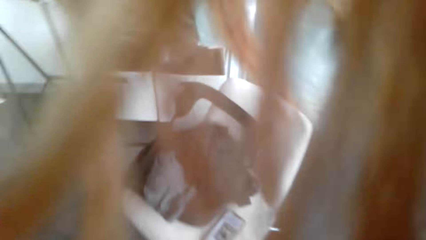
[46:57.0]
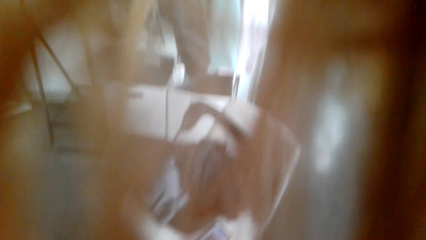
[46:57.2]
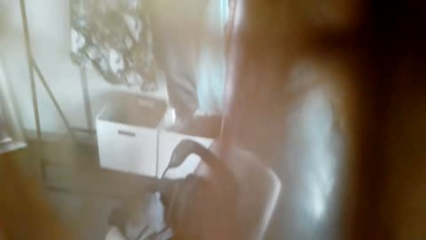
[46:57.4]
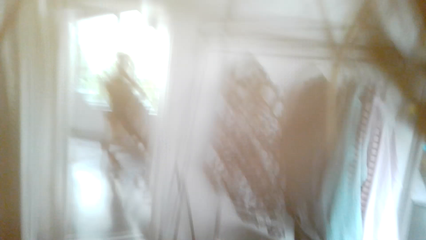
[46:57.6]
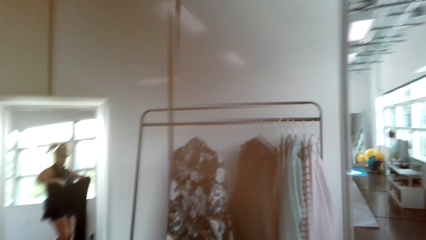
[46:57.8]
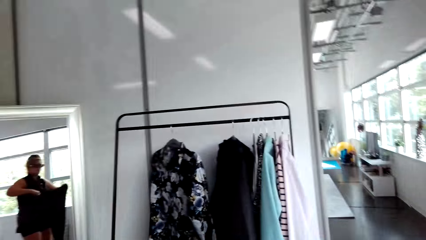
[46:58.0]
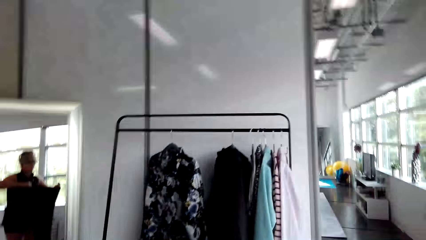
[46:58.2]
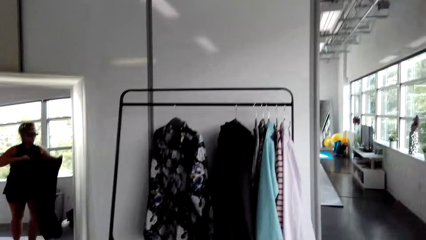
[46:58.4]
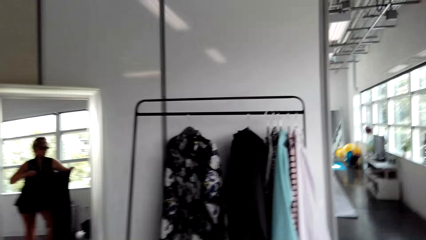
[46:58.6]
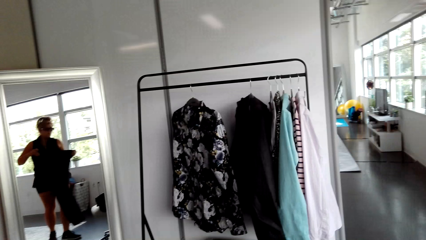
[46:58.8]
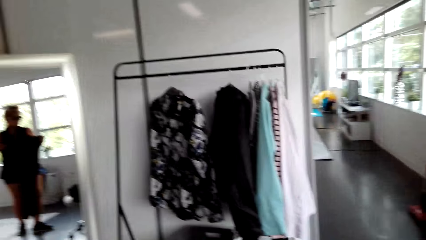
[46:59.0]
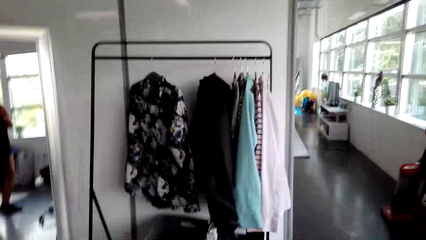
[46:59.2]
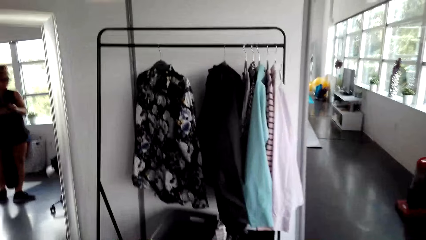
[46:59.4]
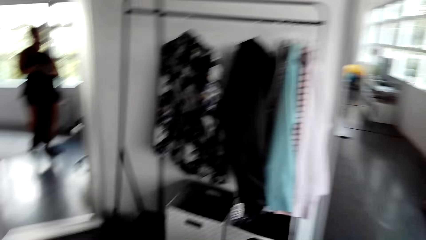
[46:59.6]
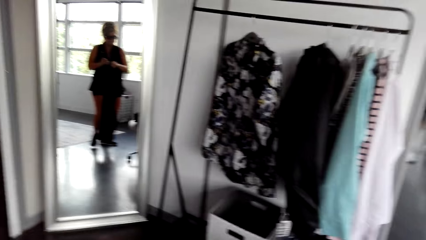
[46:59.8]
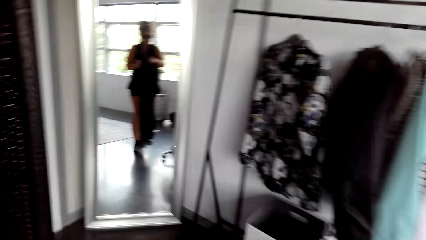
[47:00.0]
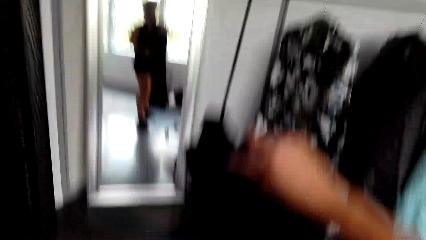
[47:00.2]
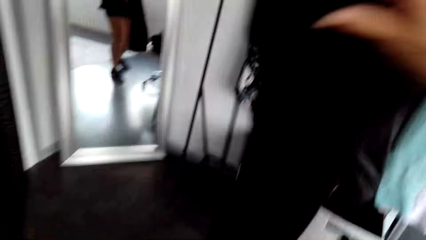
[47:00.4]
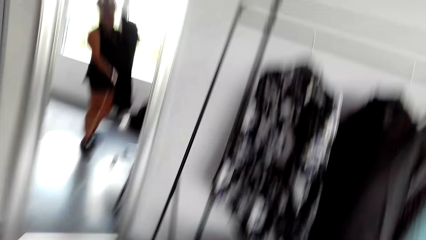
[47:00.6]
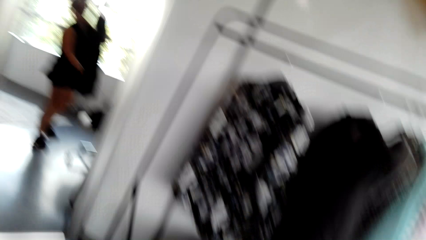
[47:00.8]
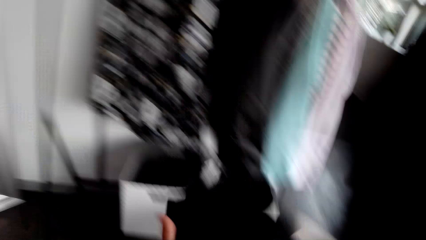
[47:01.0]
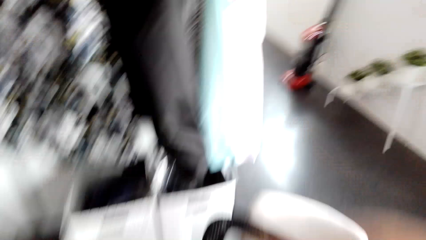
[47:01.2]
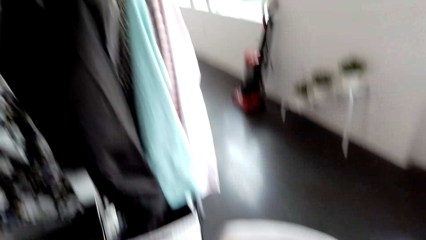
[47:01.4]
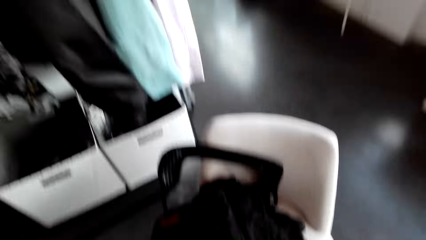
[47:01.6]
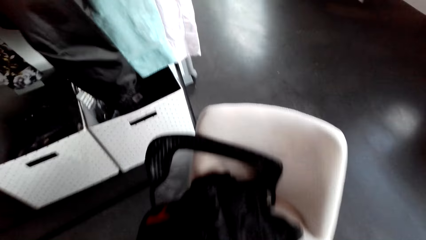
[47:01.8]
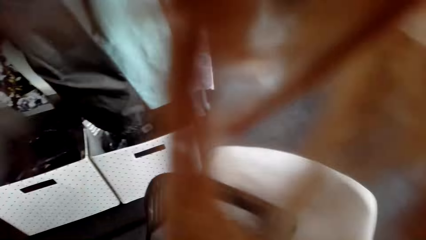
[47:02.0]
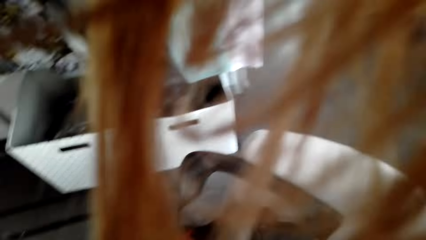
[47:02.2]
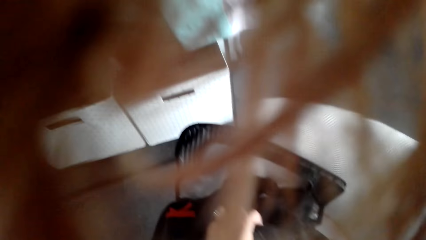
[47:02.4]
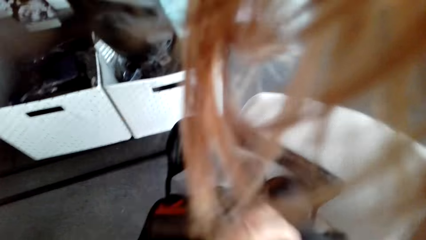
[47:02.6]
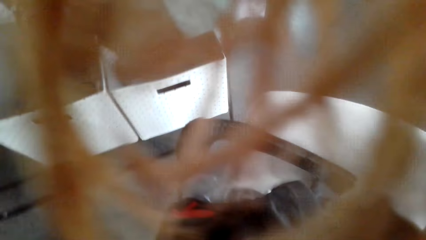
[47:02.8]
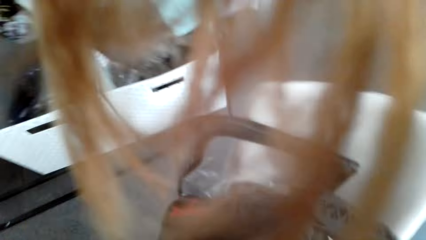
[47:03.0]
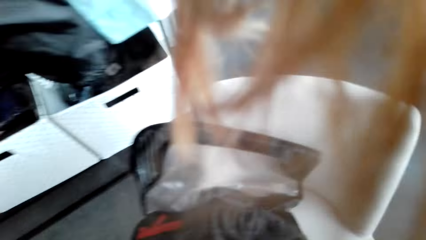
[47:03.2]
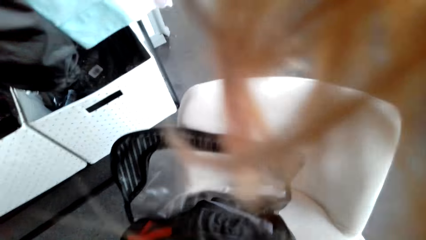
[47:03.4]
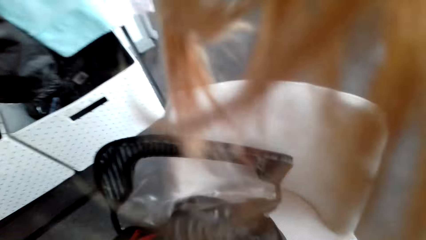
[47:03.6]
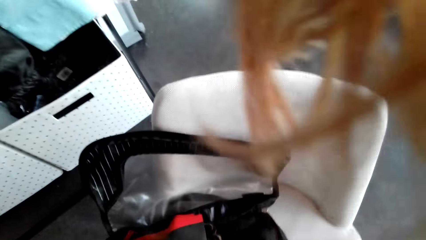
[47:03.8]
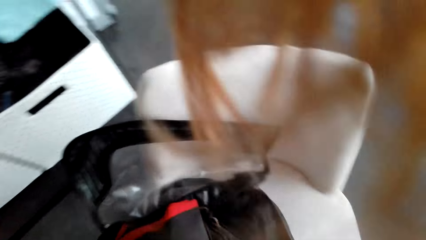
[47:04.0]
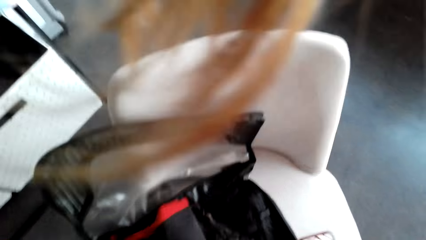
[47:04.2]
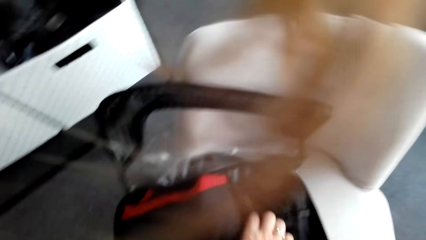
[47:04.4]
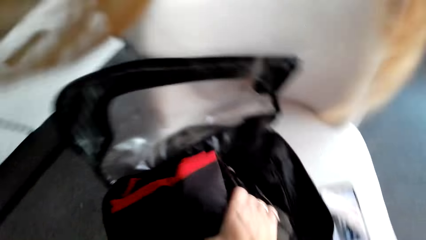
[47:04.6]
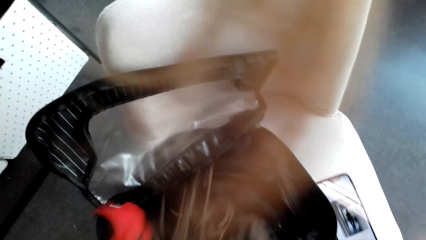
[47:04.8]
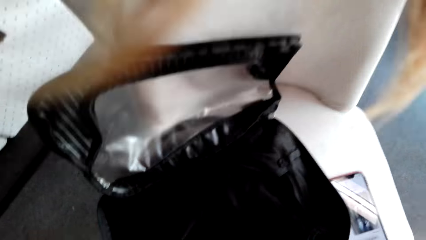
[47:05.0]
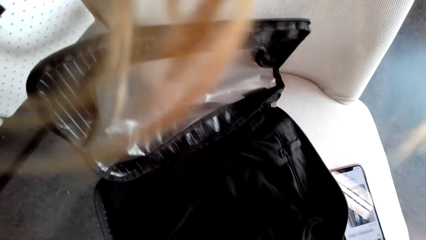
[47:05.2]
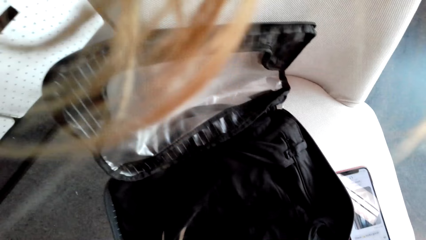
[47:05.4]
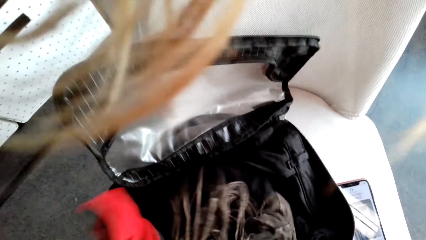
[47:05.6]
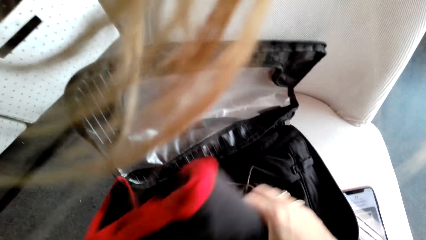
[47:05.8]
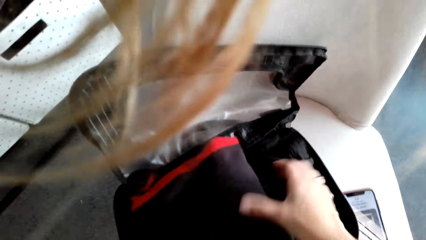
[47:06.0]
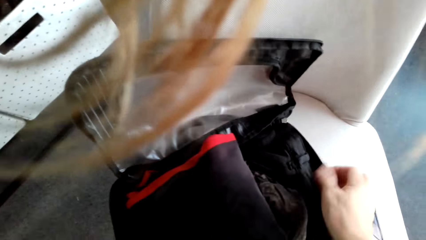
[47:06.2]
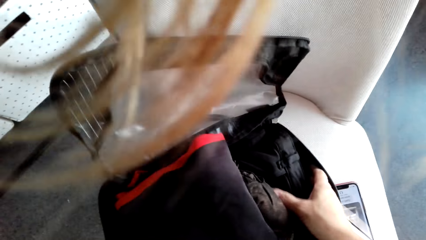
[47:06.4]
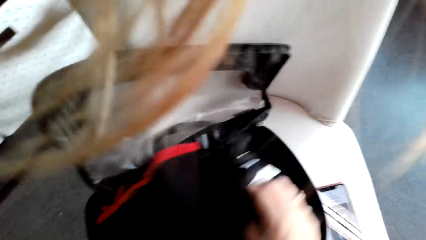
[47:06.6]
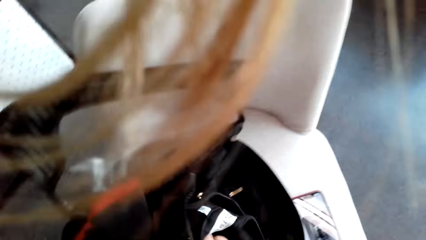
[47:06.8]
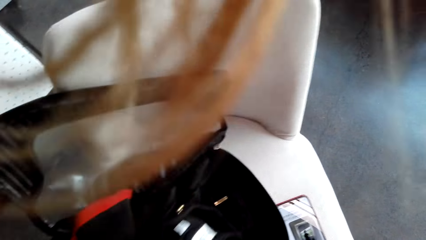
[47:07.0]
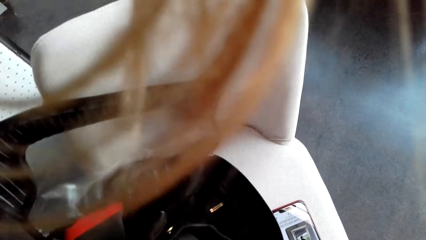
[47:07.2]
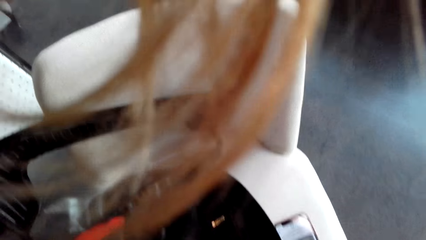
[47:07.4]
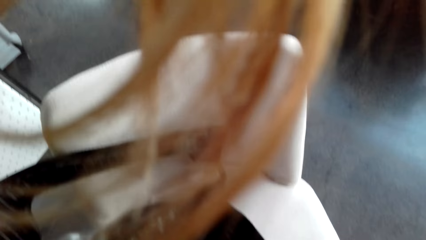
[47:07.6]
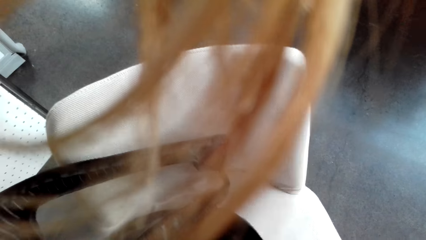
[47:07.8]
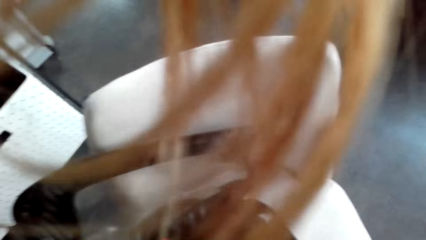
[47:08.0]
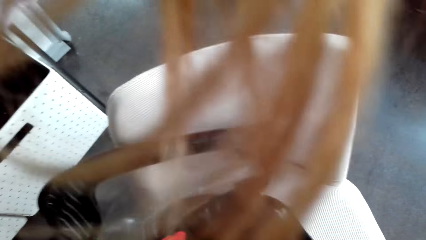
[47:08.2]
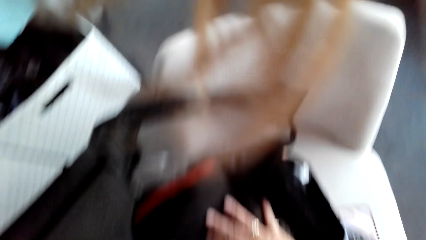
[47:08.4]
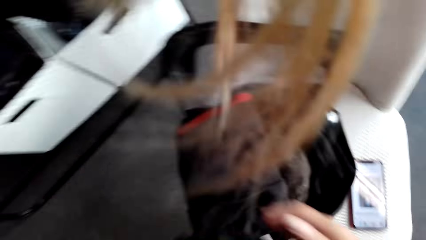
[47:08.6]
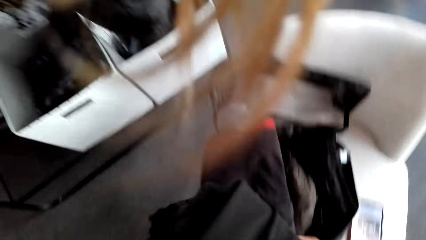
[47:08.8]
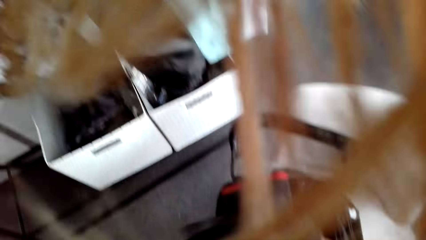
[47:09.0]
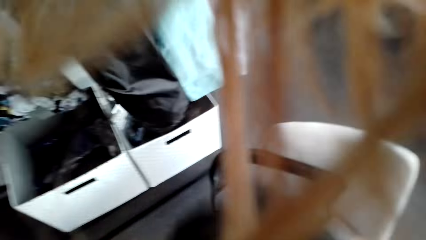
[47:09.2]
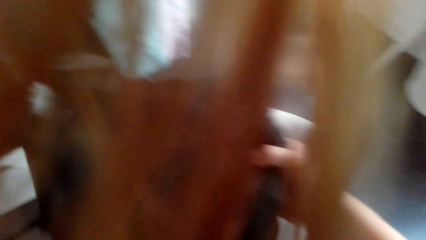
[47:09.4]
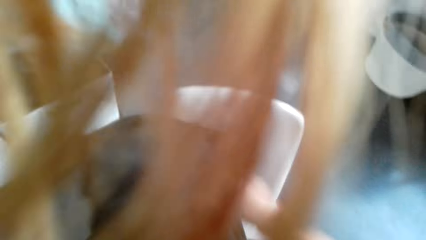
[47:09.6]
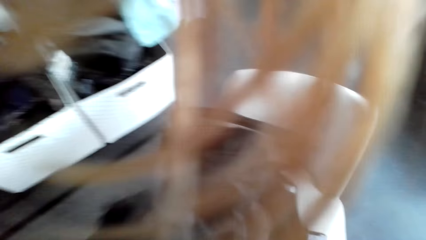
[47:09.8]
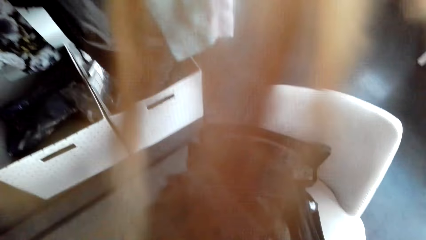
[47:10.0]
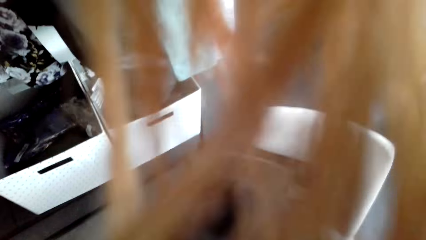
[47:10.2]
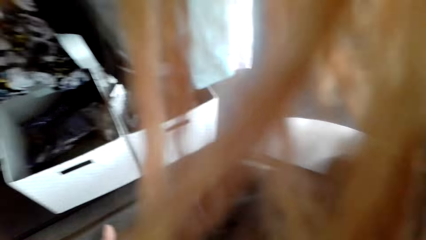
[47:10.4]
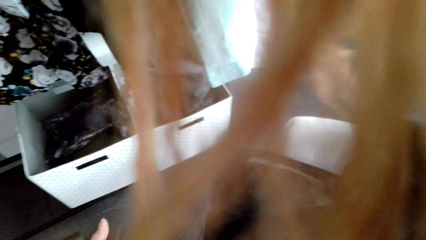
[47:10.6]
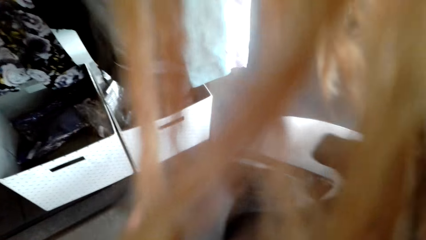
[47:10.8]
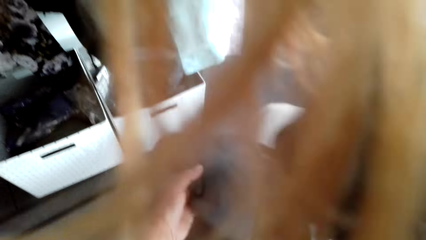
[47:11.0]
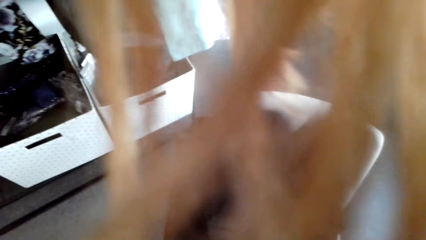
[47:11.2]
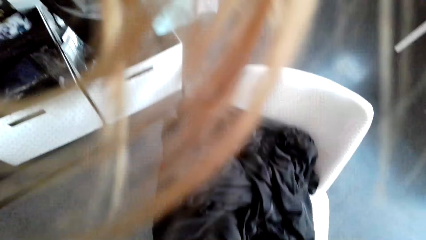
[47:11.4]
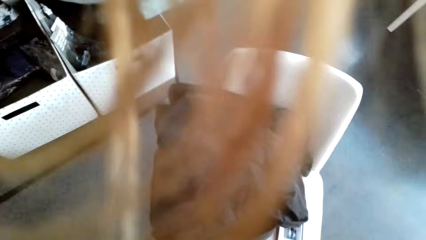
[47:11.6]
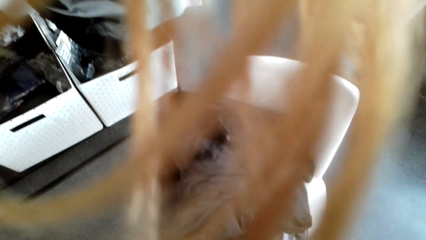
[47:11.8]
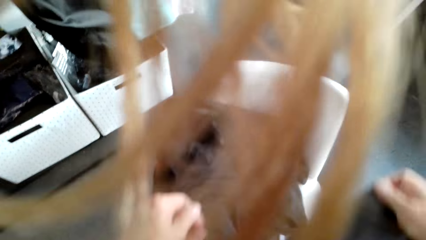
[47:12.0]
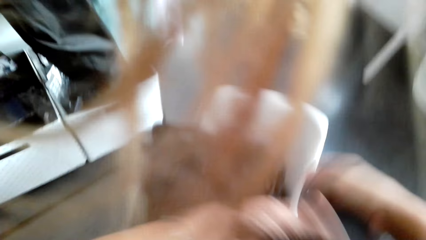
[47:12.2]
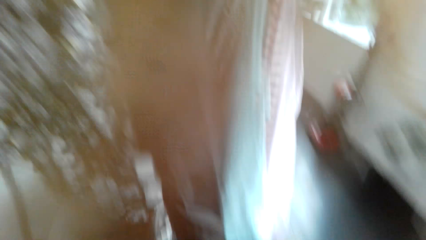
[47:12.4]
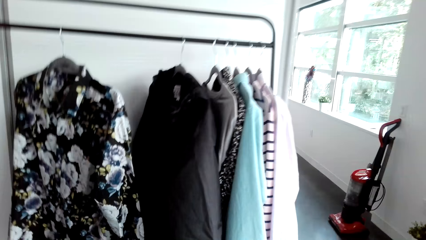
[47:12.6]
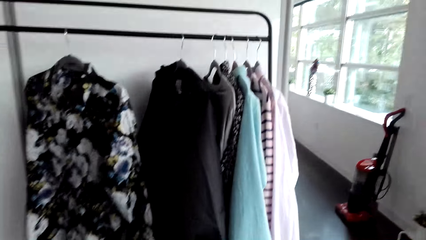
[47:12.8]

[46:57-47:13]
The camera wearer folds the trouser. They check the bag.
